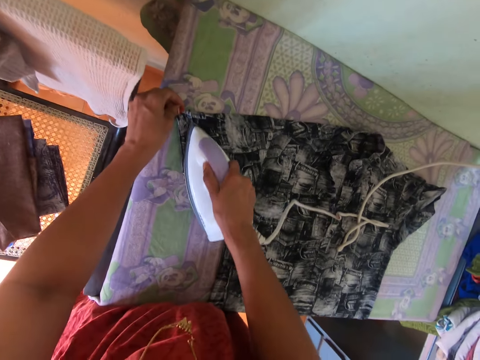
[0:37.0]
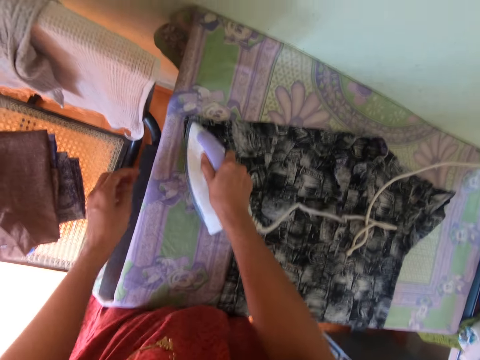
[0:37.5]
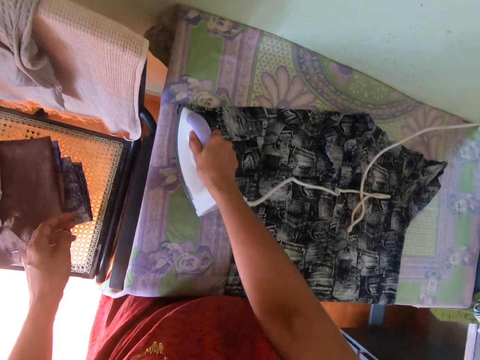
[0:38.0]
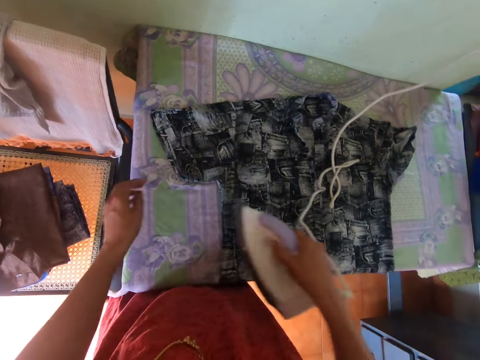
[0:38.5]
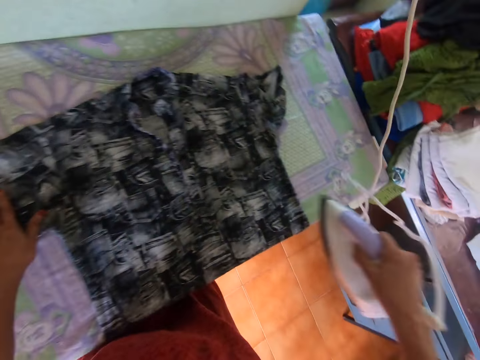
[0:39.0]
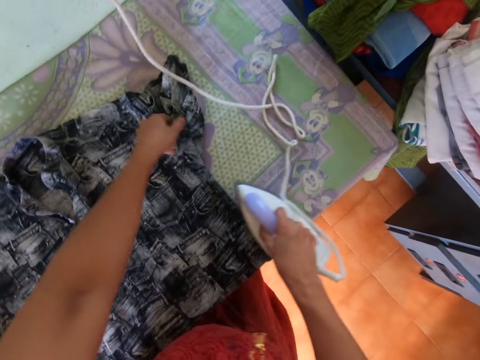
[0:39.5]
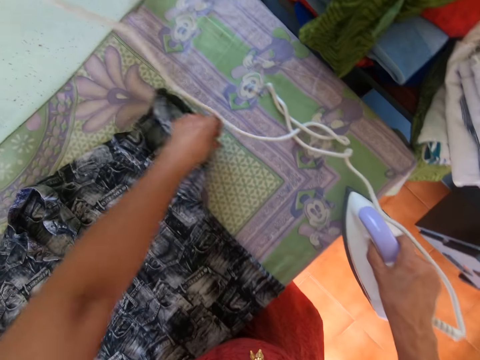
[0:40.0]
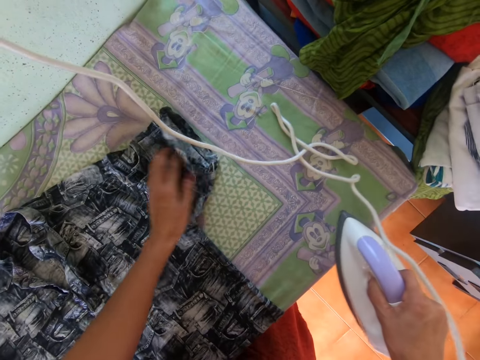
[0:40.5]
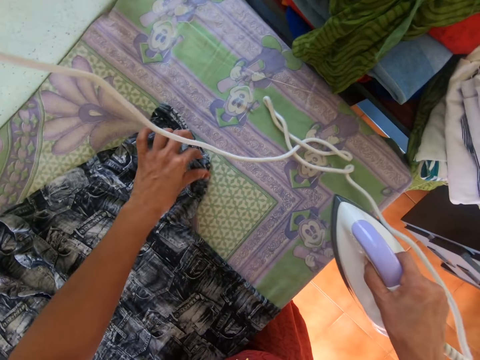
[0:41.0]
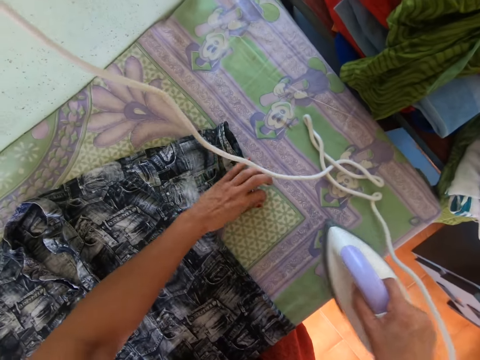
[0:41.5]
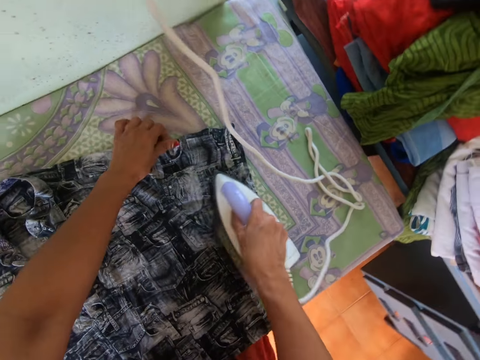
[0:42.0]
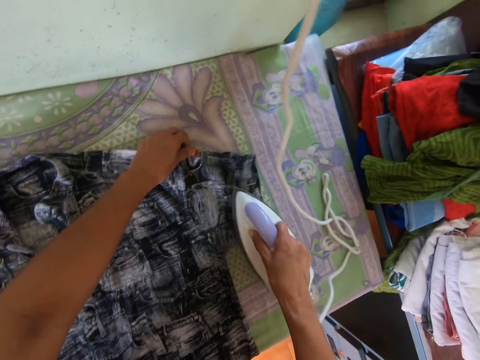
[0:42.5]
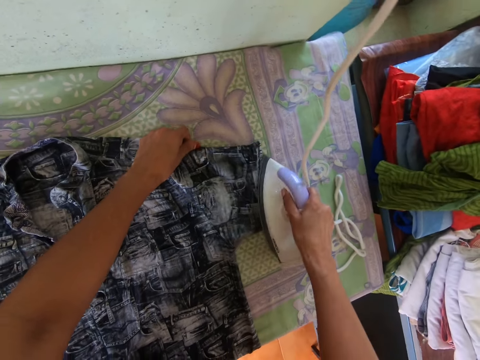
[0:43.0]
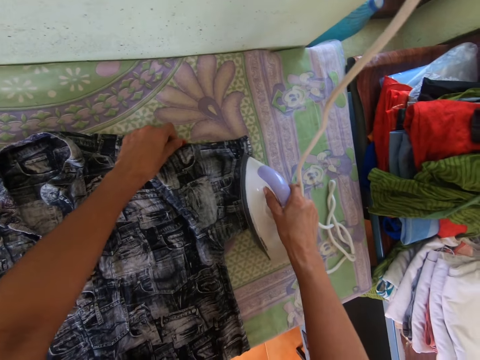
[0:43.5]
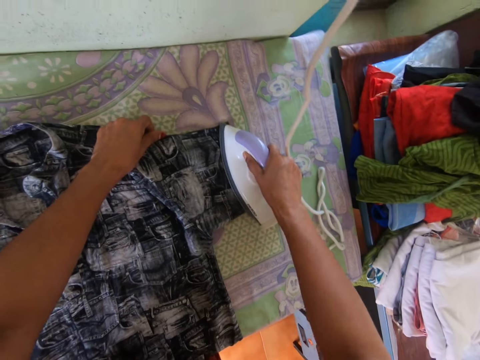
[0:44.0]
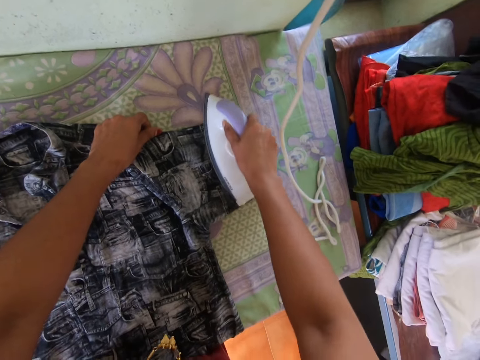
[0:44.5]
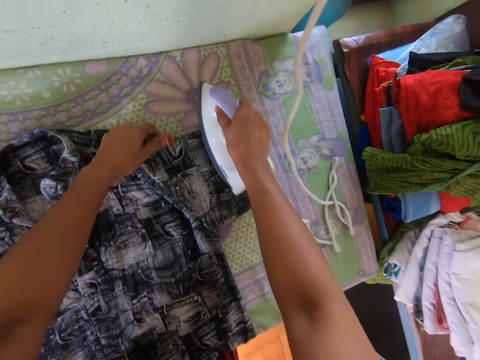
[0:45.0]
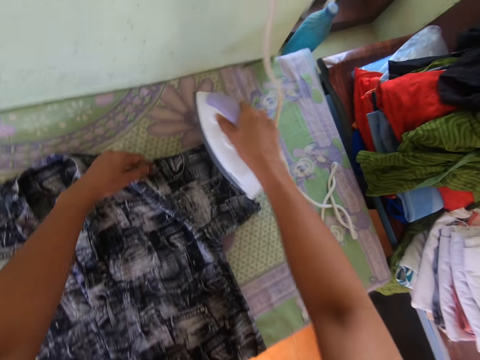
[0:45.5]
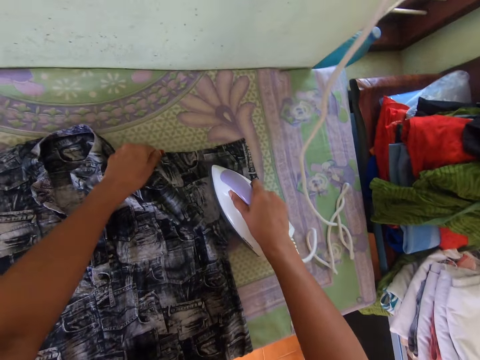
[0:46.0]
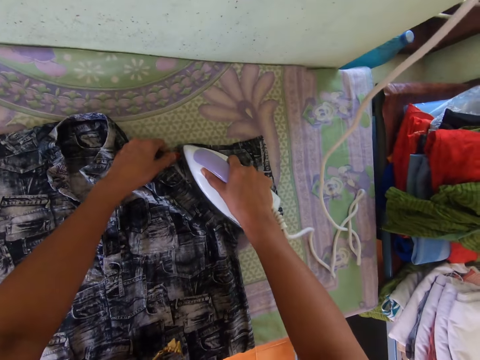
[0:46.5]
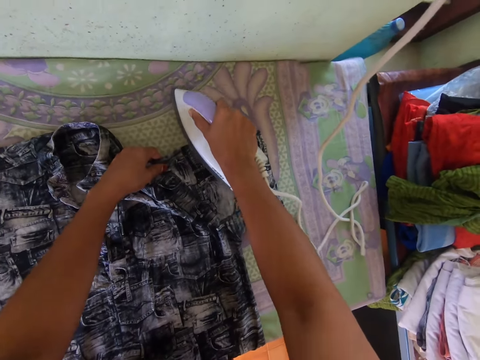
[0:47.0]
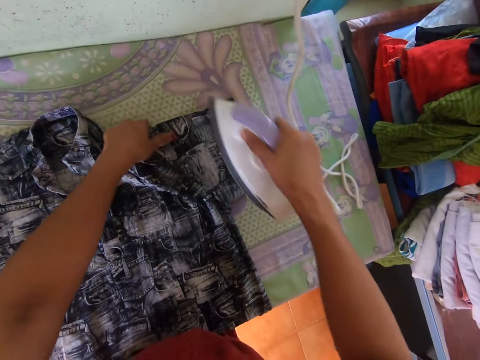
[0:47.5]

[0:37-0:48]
The camera wearer holds the shirt on the table. They adjust the shirt. They iron the shirt with the iron box on the table.

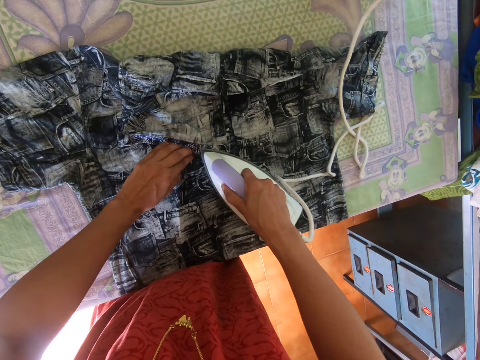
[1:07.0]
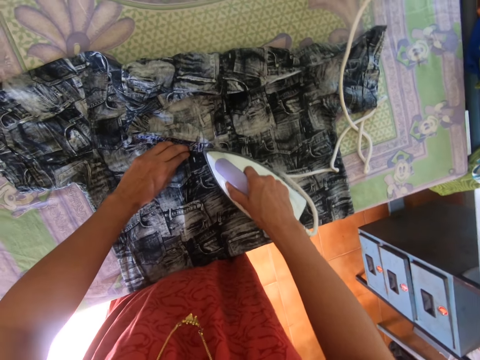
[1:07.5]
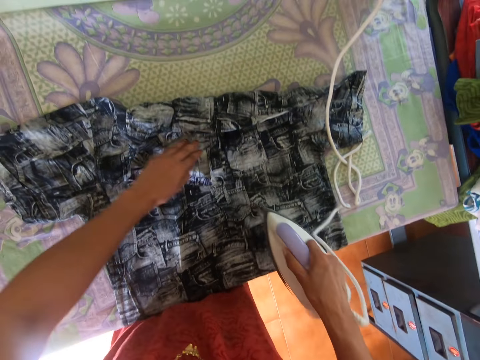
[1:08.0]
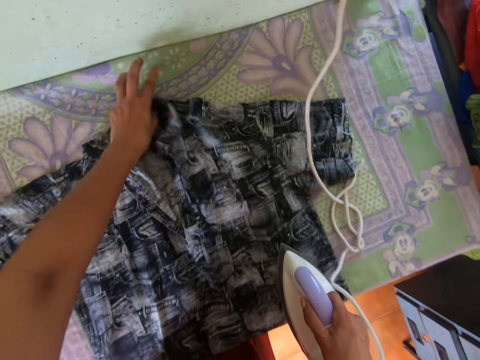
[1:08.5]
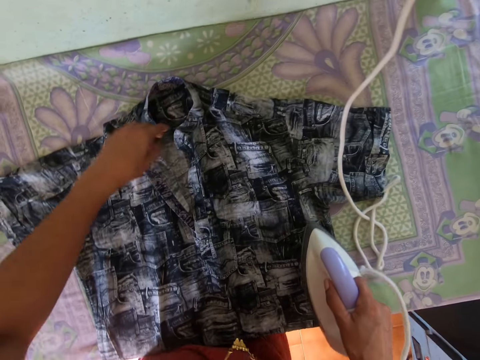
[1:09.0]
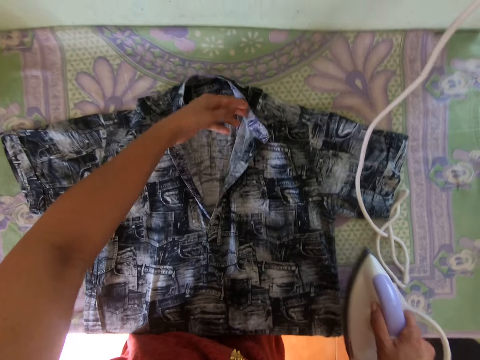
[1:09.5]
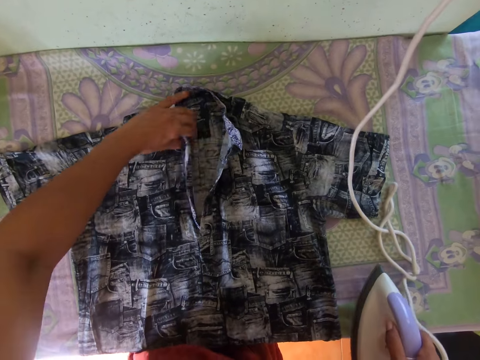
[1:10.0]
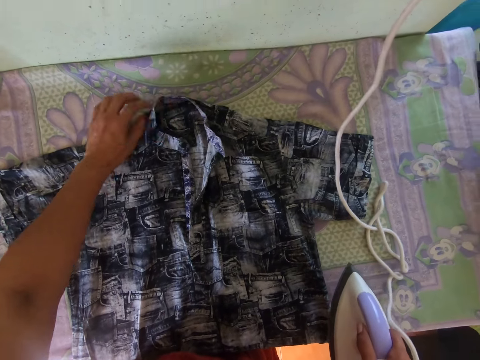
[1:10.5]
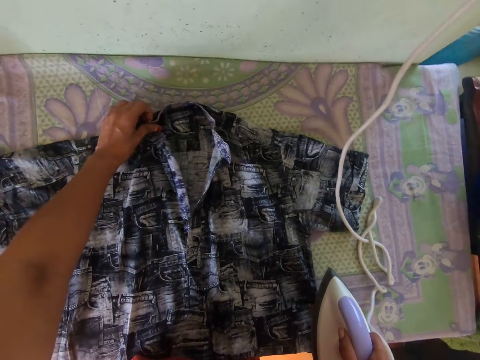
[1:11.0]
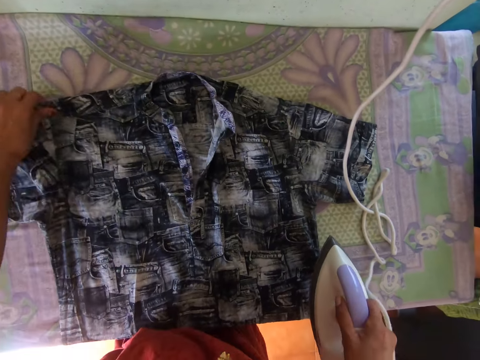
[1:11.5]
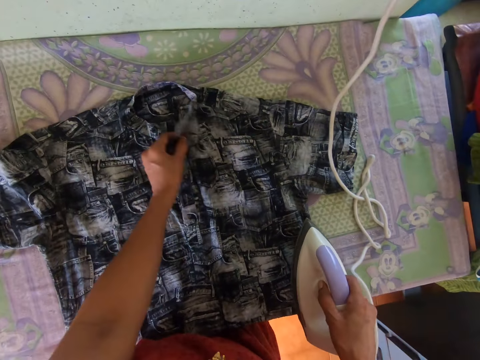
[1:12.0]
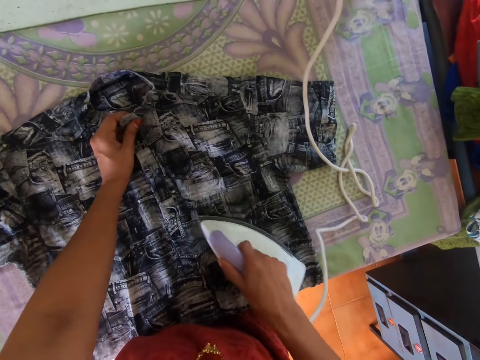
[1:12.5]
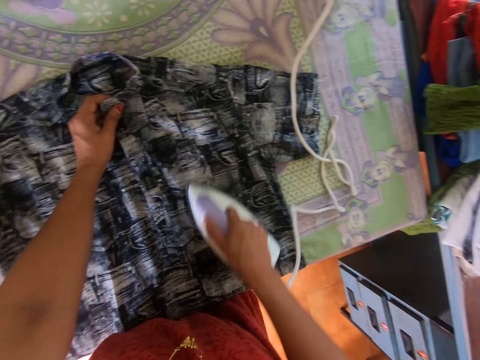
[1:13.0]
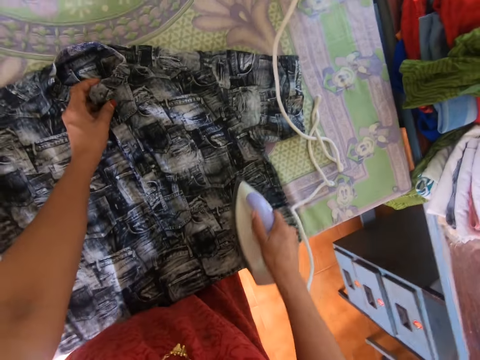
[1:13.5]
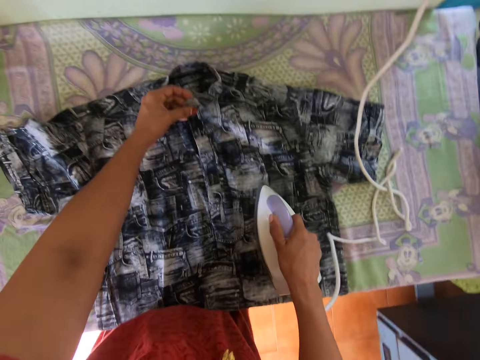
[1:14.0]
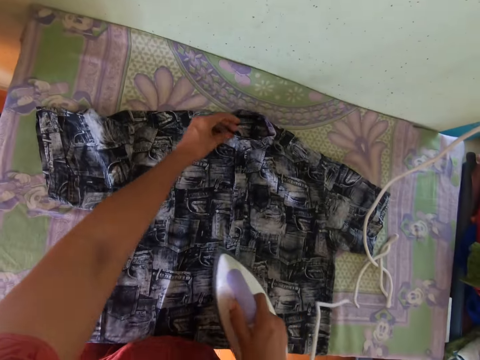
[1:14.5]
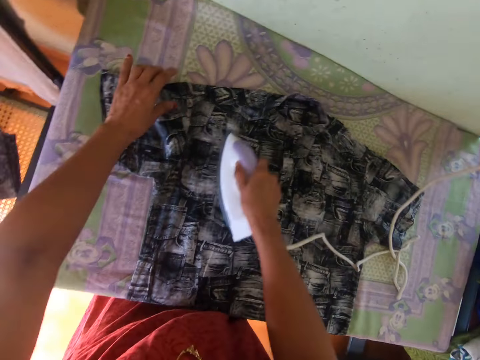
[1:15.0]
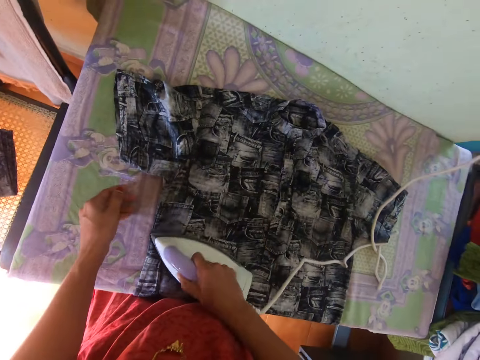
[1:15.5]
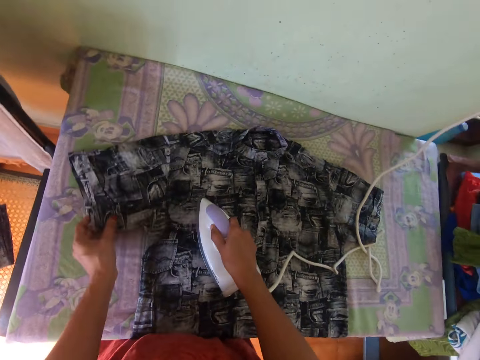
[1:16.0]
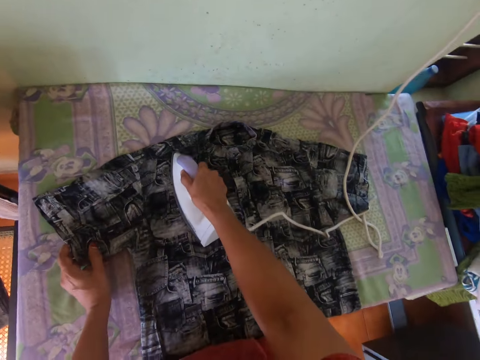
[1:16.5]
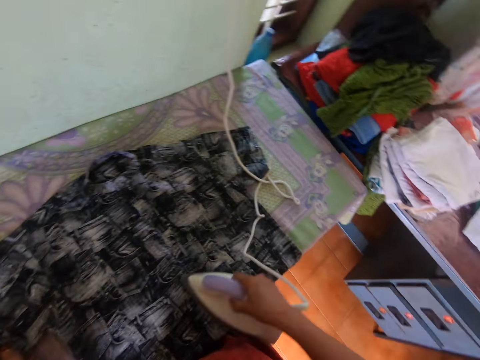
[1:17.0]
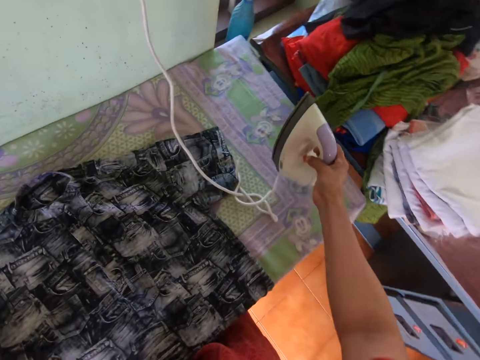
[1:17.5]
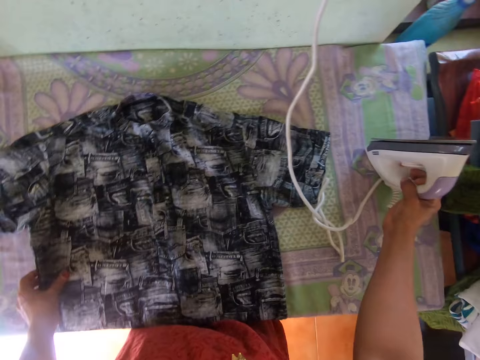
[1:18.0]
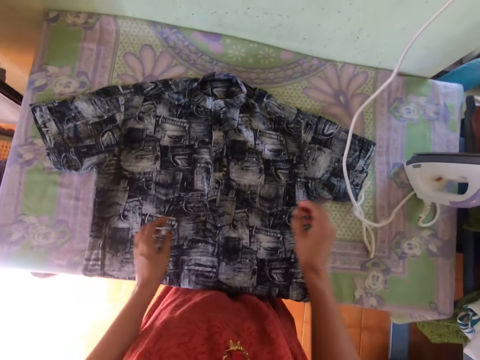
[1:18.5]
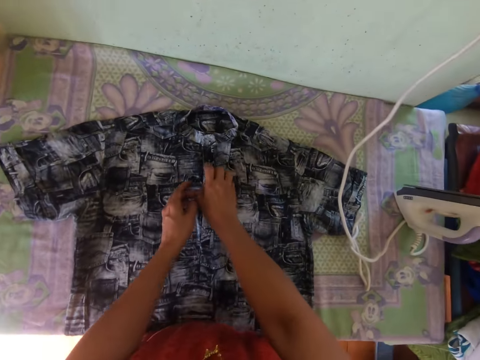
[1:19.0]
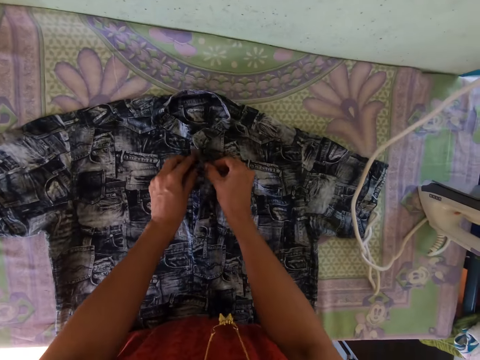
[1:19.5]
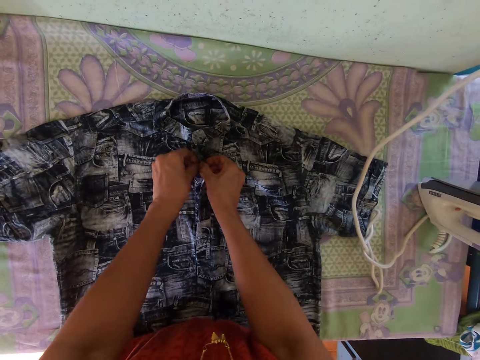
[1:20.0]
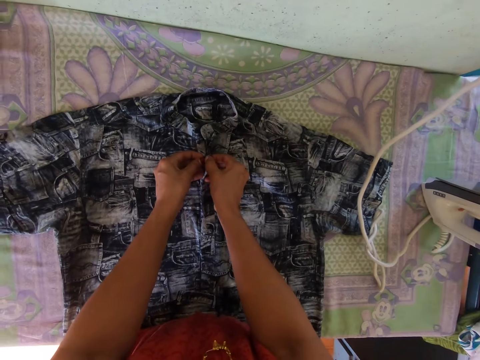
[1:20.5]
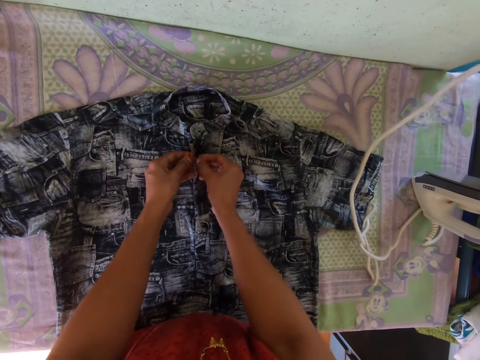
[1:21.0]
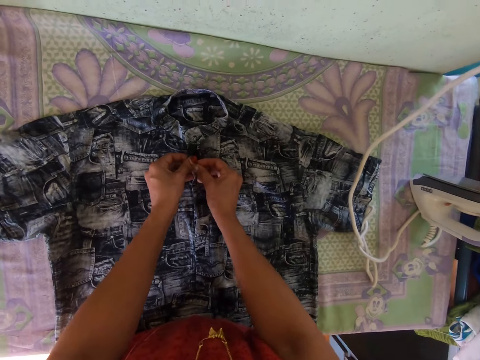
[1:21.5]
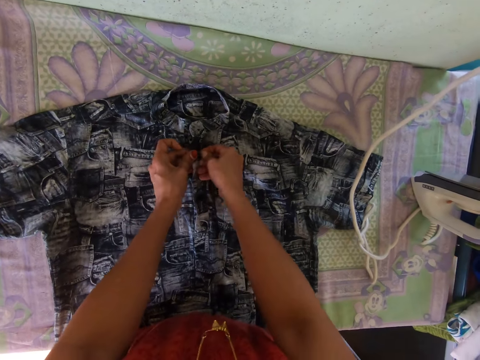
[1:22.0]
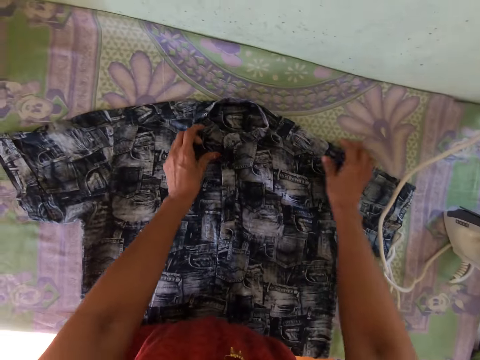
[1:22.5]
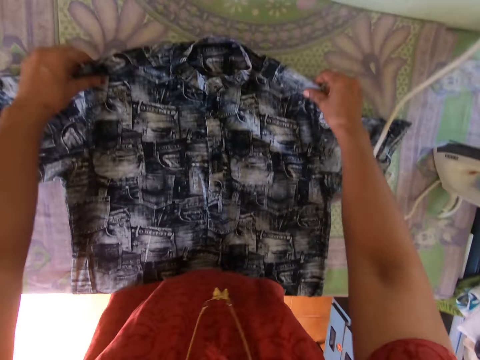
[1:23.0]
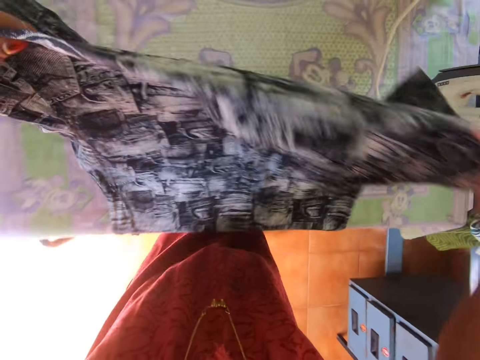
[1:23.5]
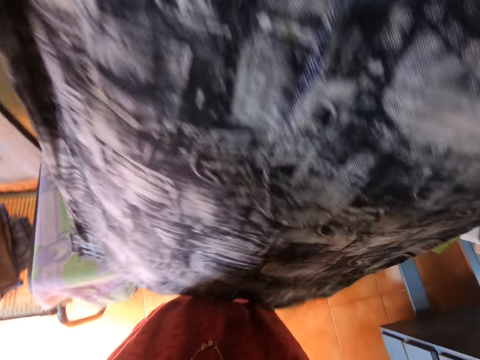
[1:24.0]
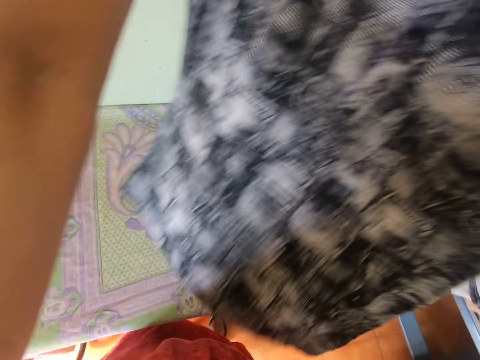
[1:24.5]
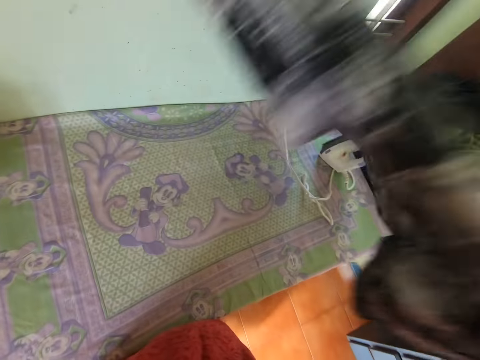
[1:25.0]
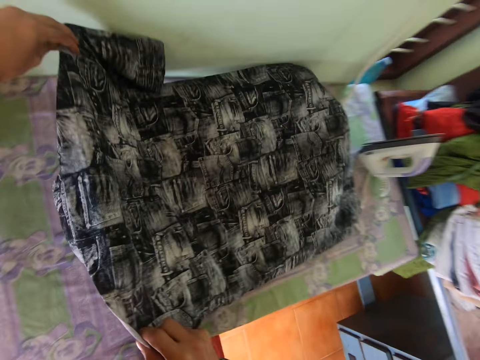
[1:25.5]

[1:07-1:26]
The camera wearer adjusts the shirt. They hold the shirt on the table. They iron the shirt with the iron box on the table. They put the iron box on the table. They hold the shirt on the table. They button the shirt up. They take the shirt from the table. They spread the shirt on the table.
